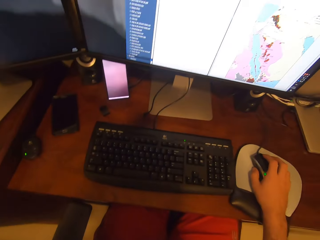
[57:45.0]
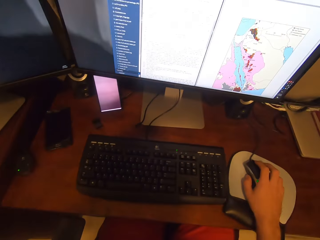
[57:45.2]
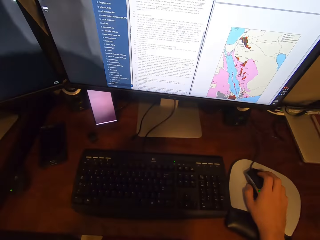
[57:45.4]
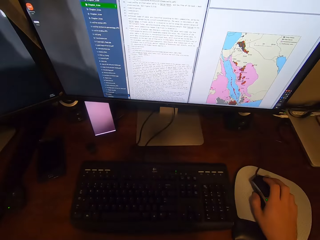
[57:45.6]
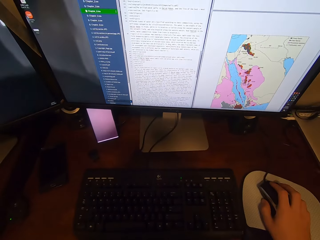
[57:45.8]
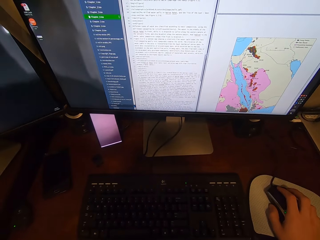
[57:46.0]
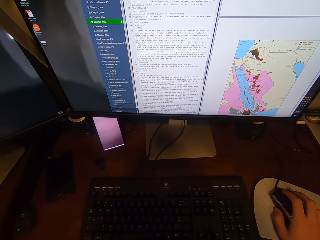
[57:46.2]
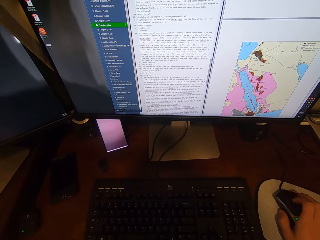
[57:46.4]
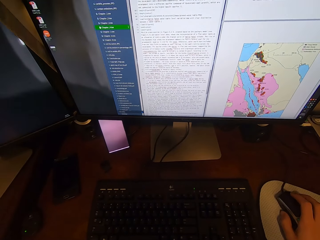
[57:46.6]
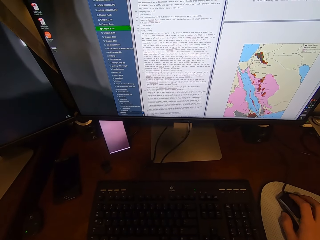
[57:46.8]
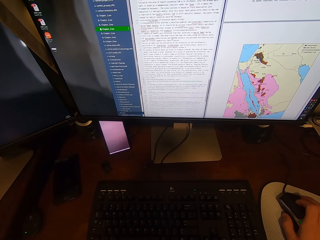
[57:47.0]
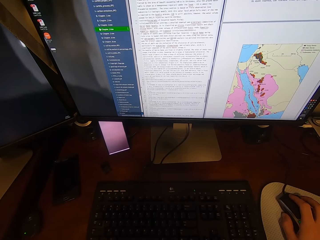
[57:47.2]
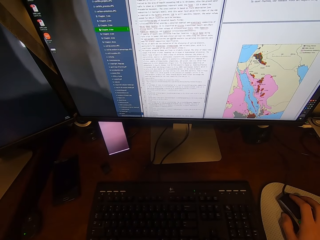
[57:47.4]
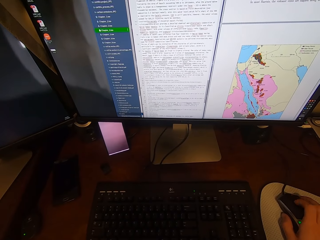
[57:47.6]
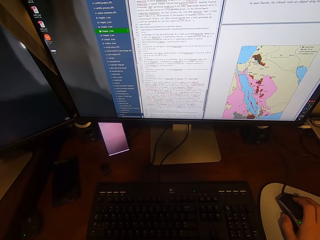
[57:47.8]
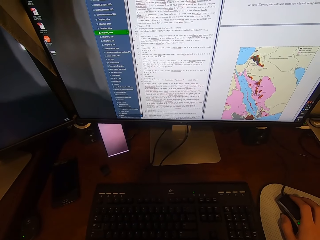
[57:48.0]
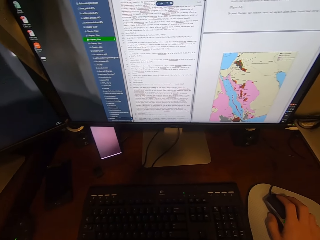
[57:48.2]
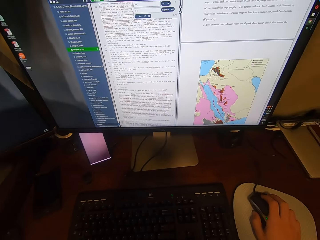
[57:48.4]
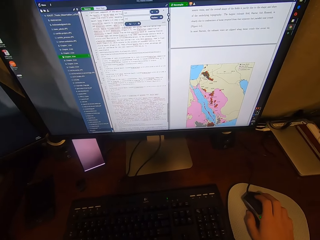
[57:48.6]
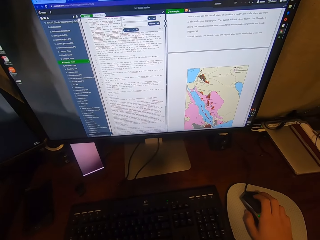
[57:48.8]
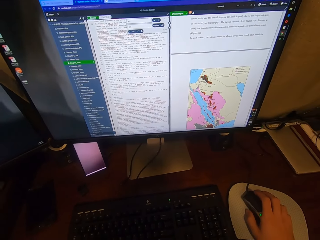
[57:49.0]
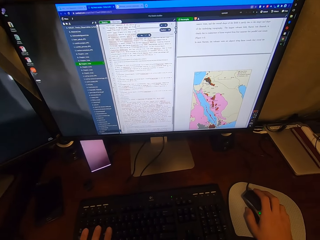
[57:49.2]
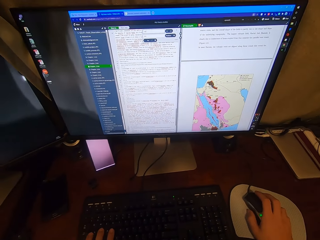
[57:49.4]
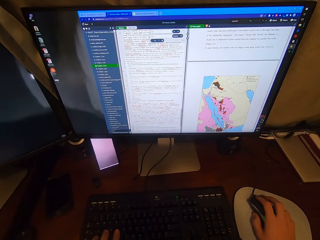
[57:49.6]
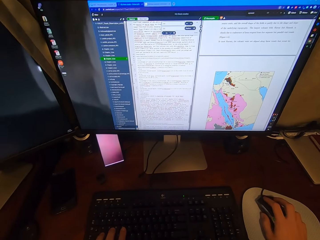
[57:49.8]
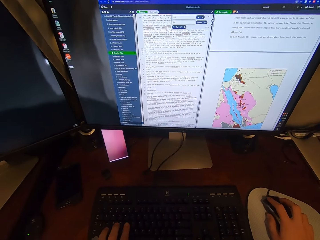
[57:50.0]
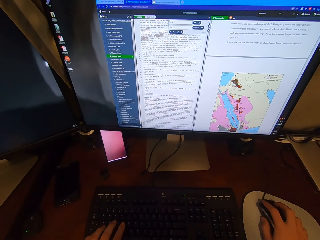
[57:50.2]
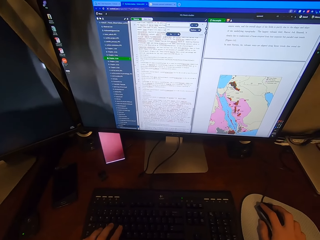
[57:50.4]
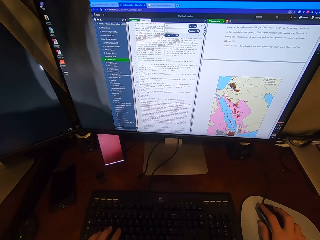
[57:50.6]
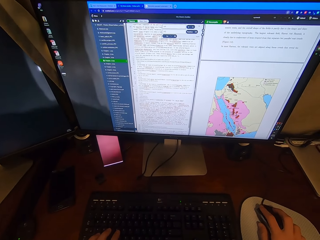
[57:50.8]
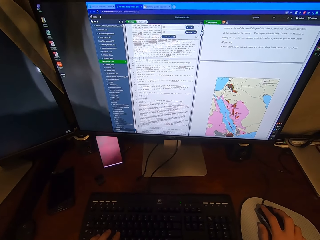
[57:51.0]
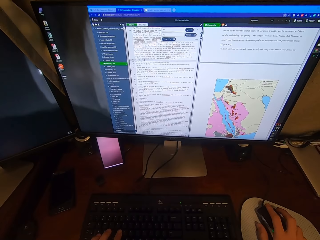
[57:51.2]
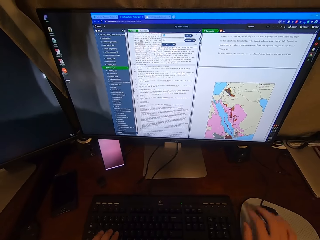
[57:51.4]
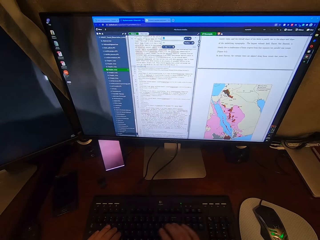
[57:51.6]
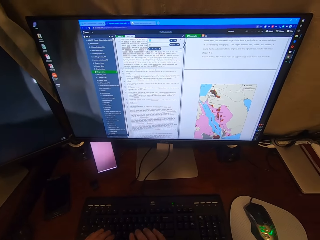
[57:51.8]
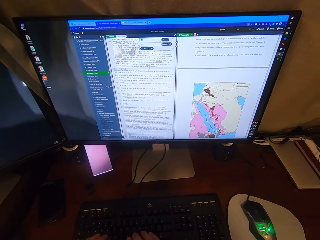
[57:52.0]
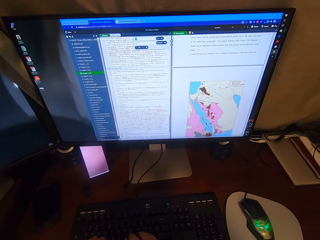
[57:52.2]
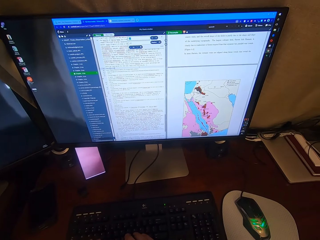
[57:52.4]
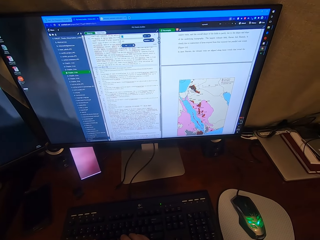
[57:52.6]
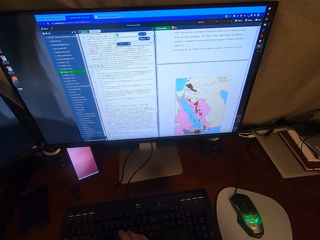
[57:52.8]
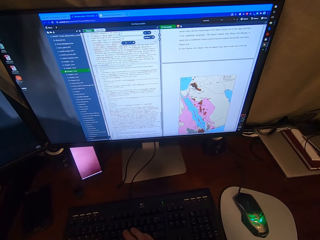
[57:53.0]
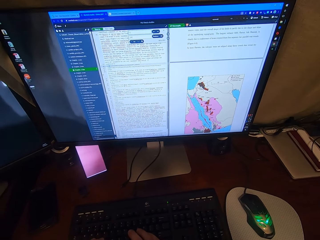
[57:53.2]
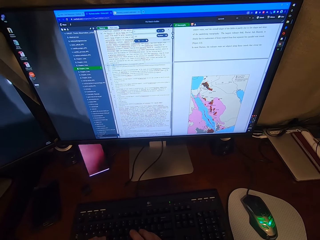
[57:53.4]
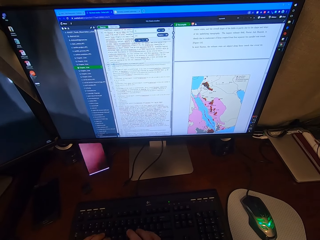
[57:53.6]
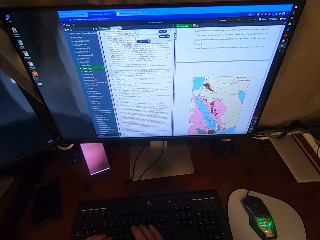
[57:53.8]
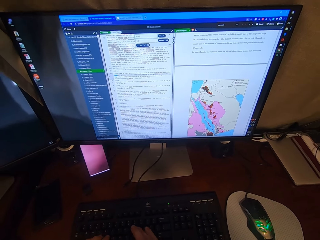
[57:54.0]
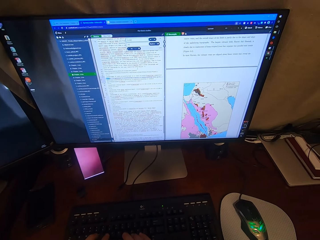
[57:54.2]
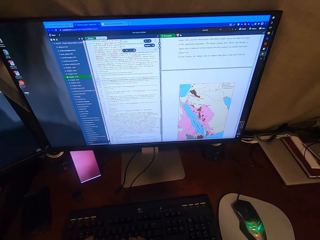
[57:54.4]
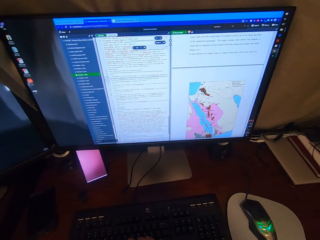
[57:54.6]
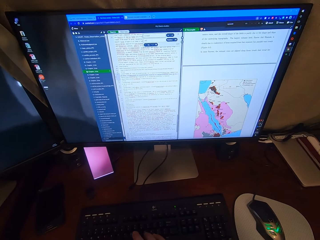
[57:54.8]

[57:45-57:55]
The camera wearer views the keyboard. He operates the computer using the mouse. He views the monitor. He types on the keyboard using the left hand. He clicks on the USB mouse attached to the desktop computer with his right hand. He types on the keyboard attached to the desktop computer with his hands.

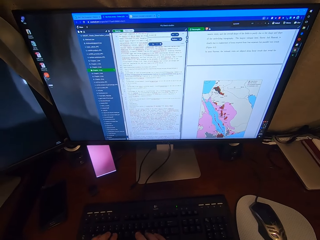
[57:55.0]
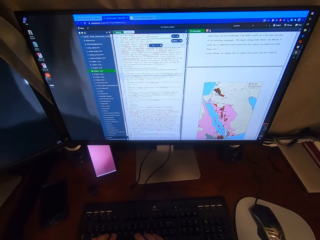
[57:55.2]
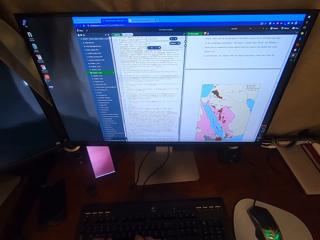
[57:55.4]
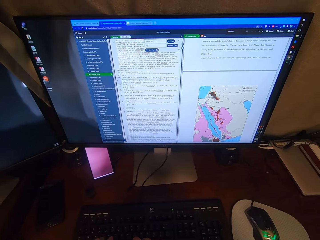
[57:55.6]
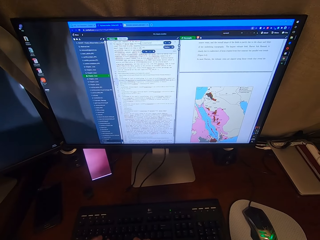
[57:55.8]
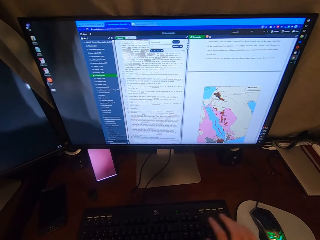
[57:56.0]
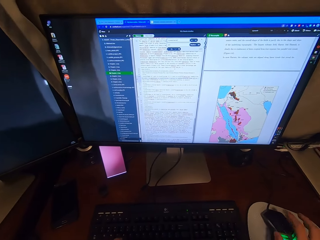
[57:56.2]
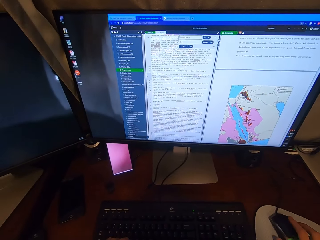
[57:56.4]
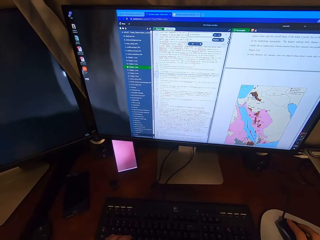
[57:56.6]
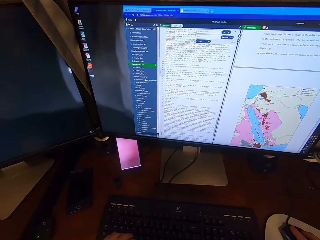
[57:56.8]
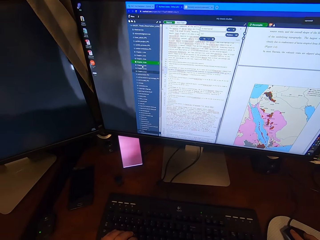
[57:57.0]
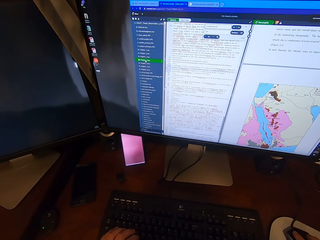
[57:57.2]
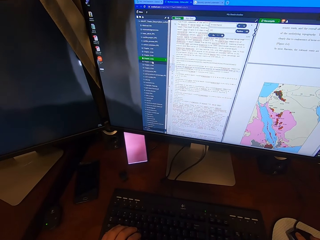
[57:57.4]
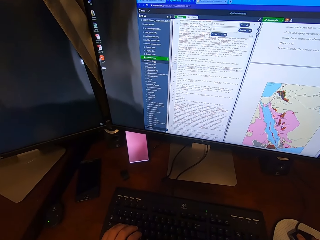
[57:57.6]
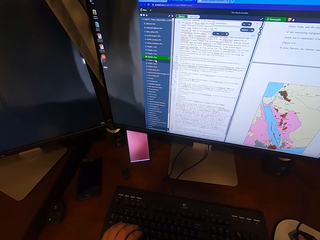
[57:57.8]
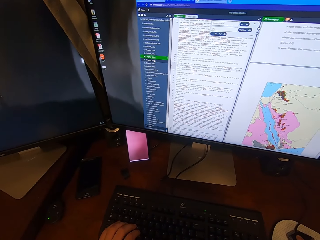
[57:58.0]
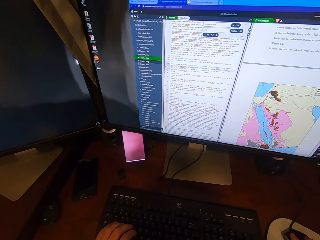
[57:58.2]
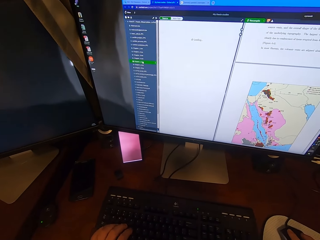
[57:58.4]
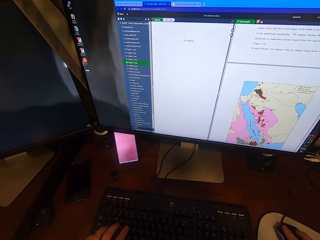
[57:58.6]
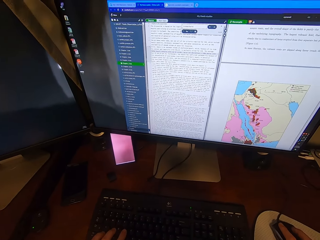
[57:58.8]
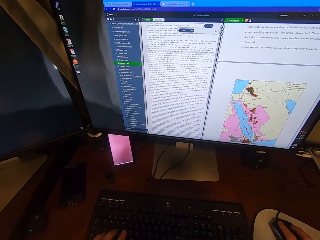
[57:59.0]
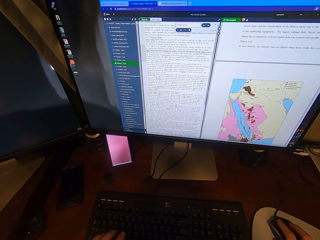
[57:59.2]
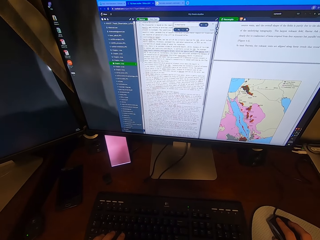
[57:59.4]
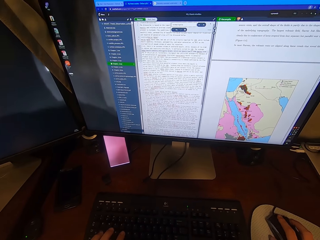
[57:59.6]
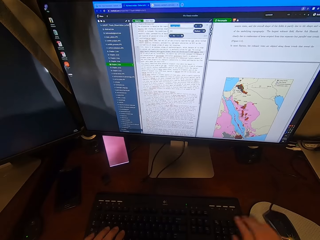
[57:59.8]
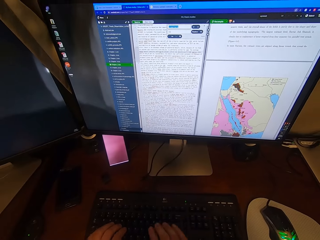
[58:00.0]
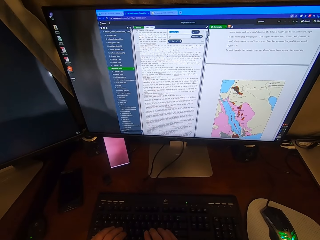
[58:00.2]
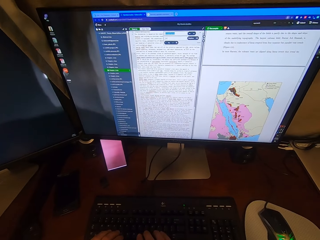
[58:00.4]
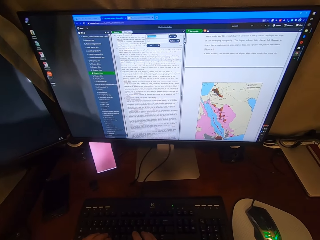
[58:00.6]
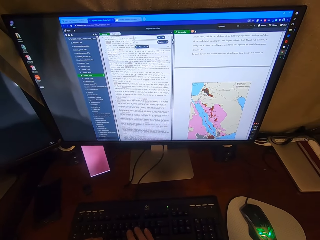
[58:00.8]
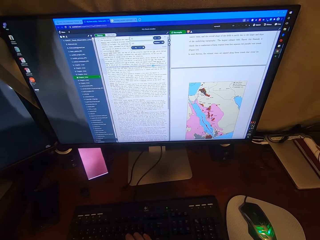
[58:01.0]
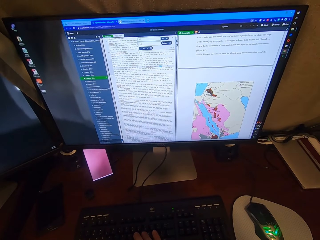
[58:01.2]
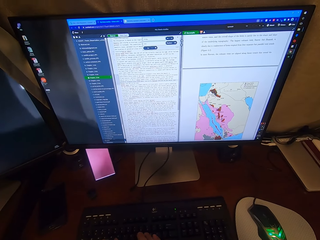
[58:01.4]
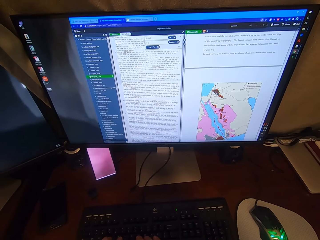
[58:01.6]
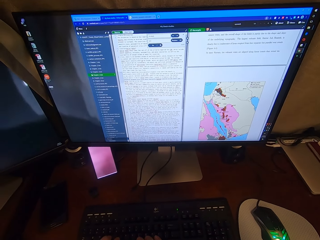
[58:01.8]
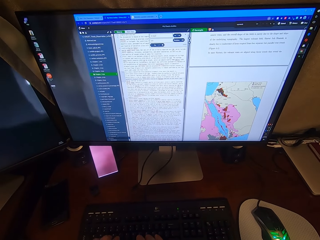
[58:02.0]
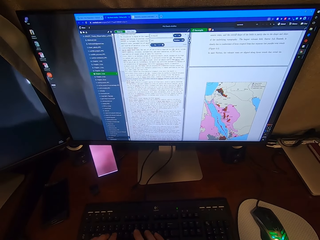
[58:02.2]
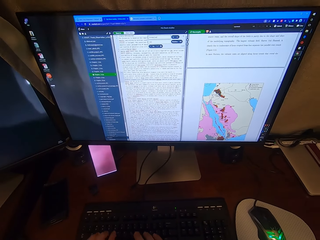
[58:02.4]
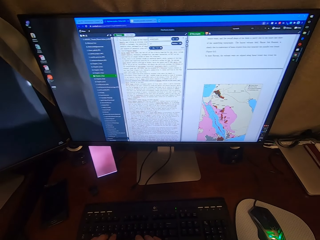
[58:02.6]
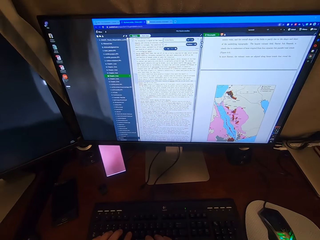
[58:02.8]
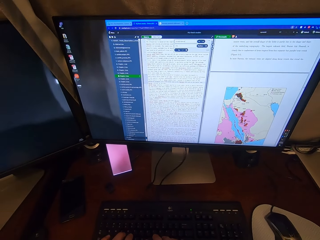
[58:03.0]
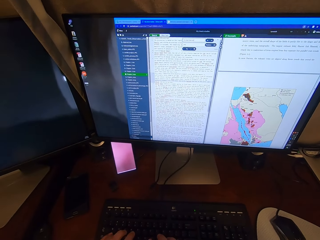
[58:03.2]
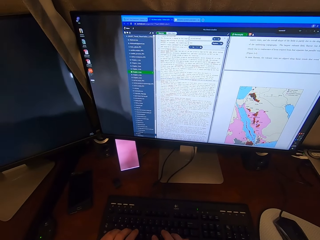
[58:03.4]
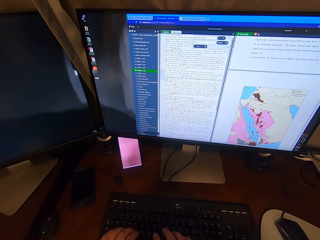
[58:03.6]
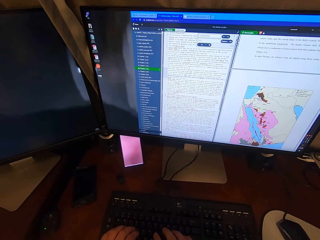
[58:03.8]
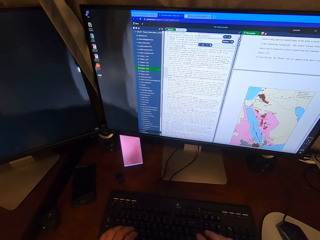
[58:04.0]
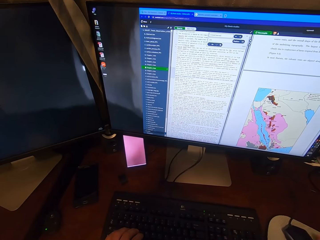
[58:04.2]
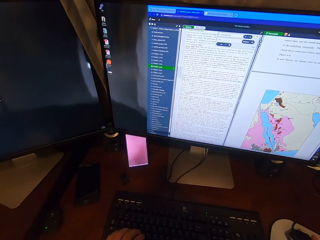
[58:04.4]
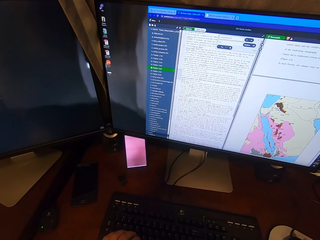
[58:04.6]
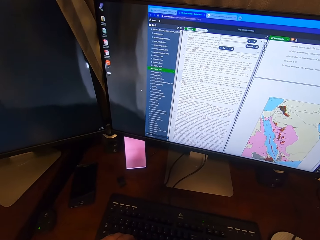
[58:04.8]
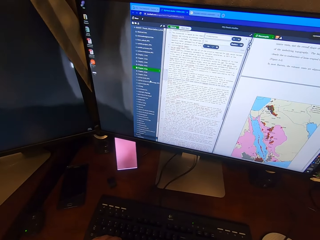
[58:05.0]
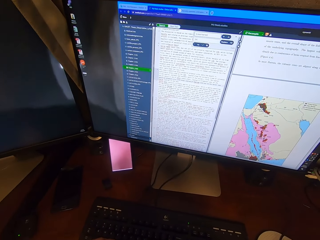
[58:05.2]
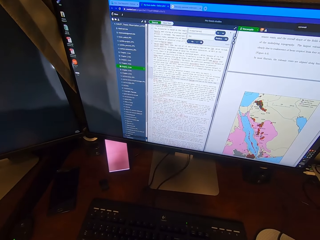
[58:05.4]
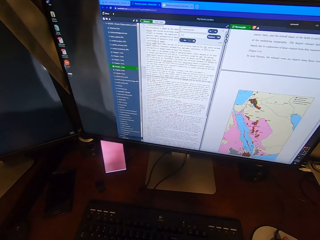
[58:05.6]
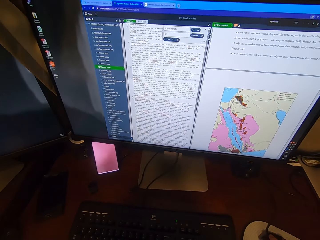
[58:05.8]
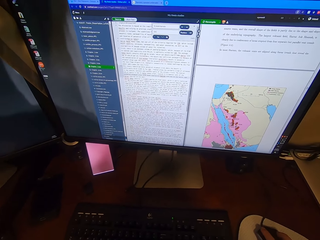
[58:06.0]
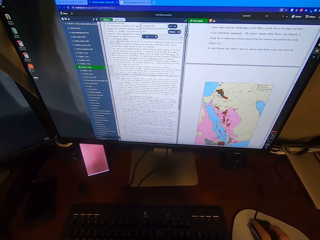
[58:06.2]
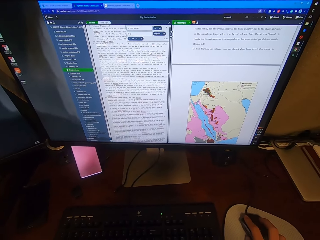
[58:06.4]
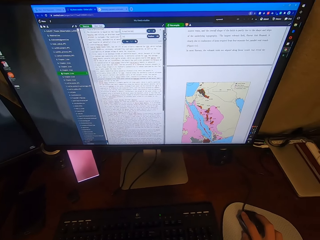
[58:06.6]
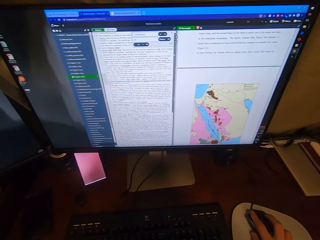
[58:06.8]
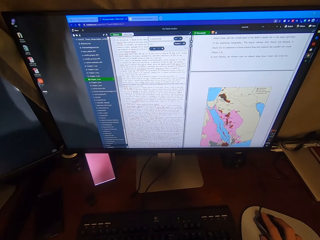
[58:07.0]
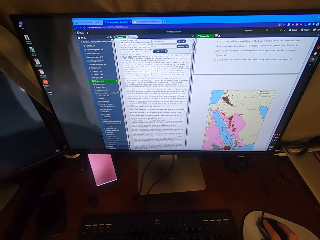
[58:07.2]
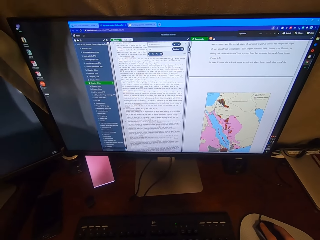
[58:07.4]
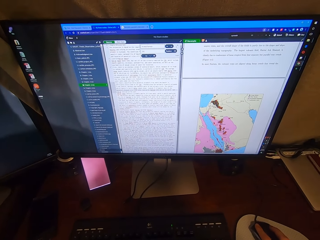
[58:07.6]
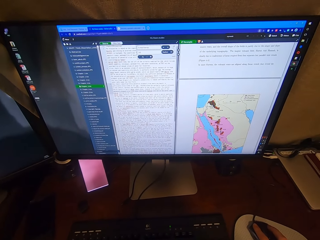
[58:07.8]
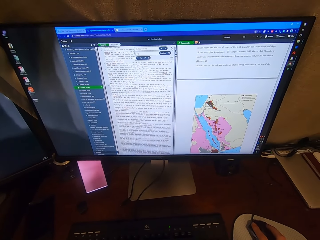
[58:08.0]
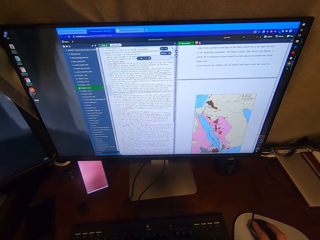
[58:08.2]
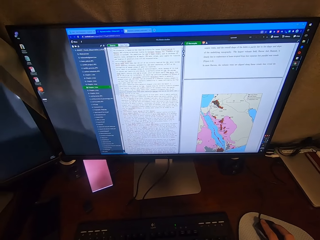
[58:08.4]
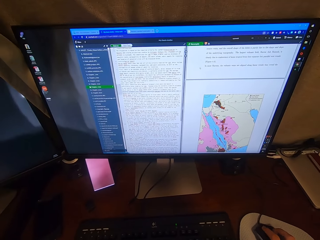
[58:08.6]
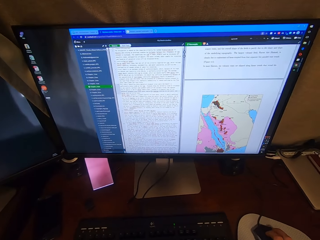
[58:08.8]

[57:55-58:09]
The camera wearer holds the USB mouse attached to the desktop computer with his right hand. He views the monitor. He clicks on the USB mouse attached to the desktop computer with his right hand. He operates the computer using the mouse. He types on the keyboard attached to the desktop computer with his hands. He views the monitor. He holds the USB mouse attached to the desktop computer with his right hand. He clicks on the USB mouse attached to the desktop computer with his right hand. He operates the computer using the mouse.
